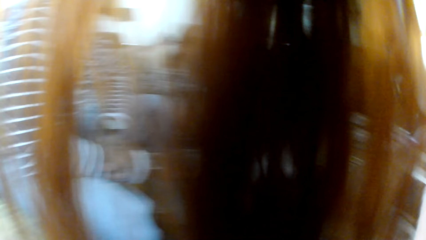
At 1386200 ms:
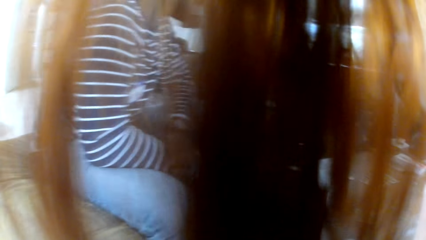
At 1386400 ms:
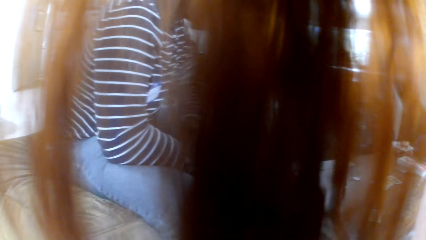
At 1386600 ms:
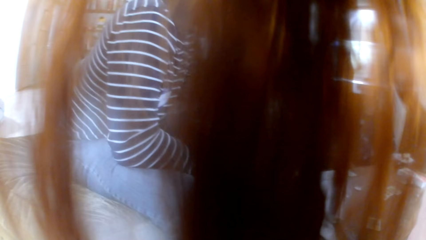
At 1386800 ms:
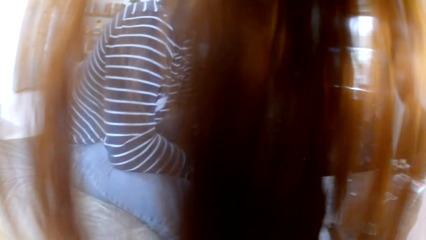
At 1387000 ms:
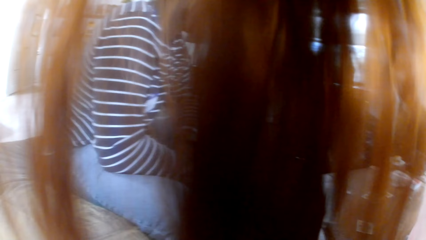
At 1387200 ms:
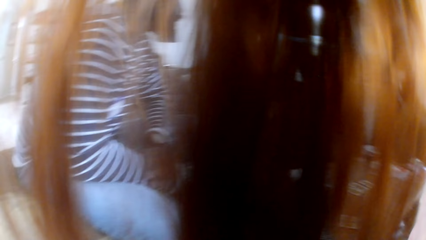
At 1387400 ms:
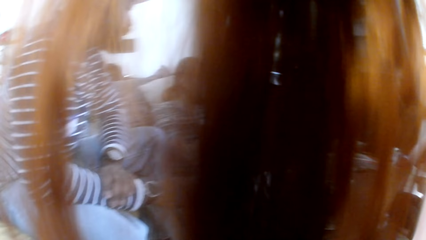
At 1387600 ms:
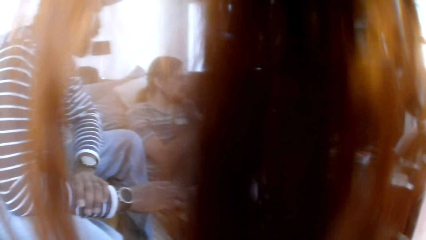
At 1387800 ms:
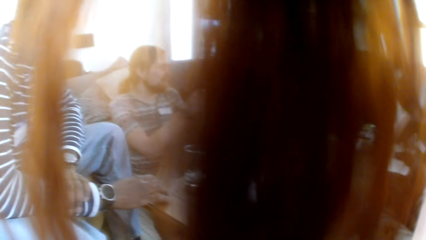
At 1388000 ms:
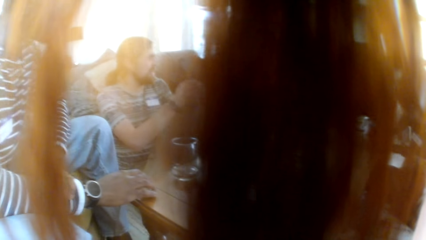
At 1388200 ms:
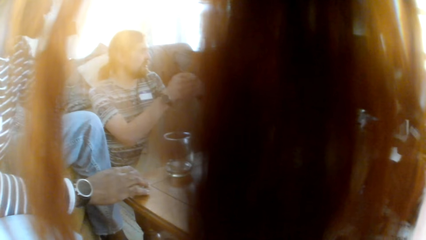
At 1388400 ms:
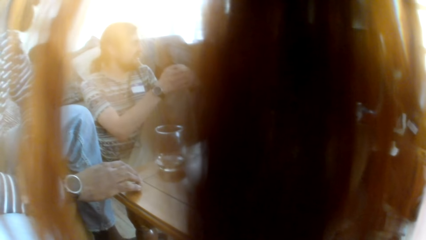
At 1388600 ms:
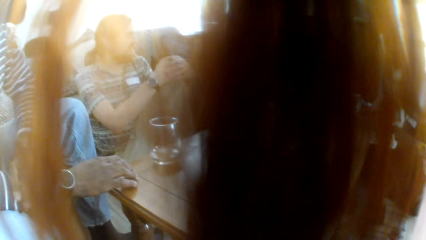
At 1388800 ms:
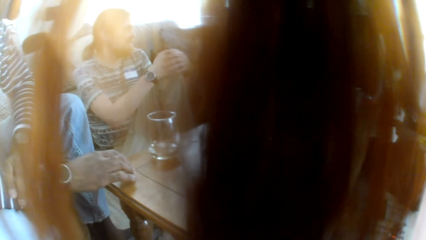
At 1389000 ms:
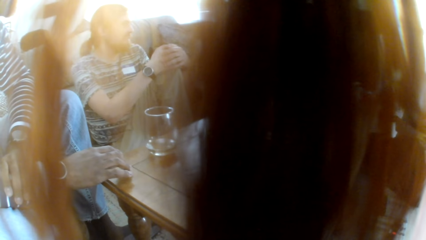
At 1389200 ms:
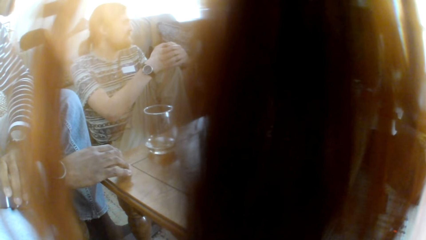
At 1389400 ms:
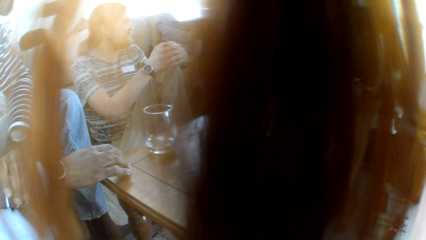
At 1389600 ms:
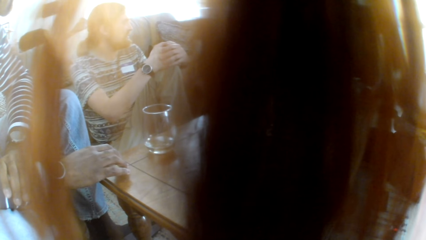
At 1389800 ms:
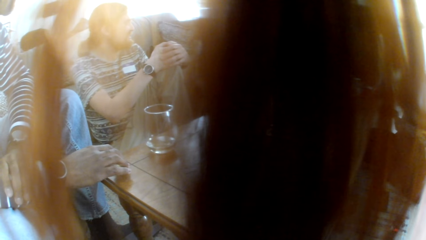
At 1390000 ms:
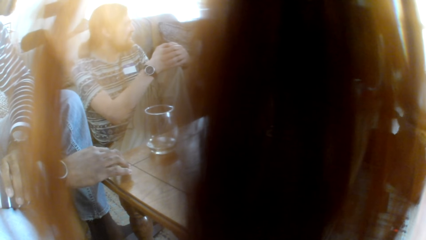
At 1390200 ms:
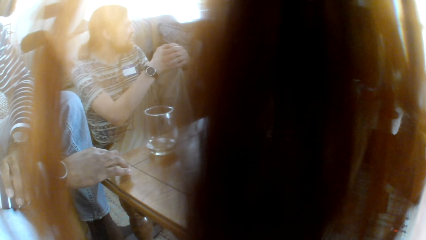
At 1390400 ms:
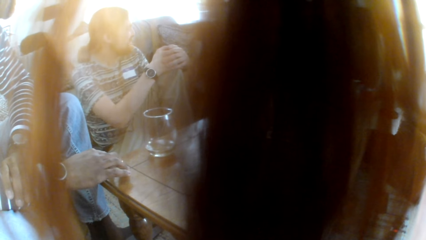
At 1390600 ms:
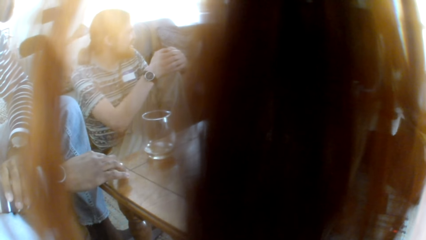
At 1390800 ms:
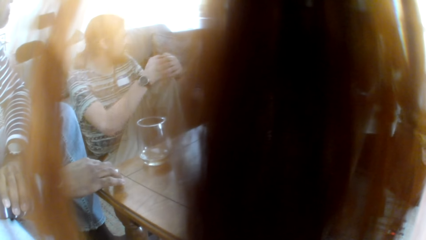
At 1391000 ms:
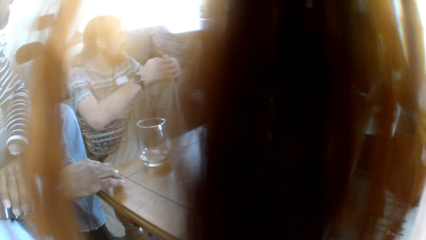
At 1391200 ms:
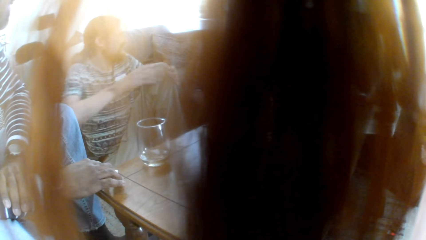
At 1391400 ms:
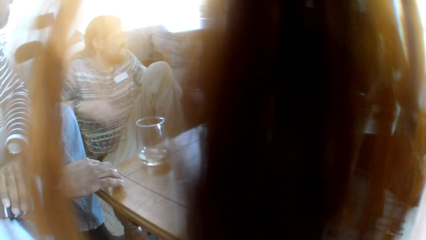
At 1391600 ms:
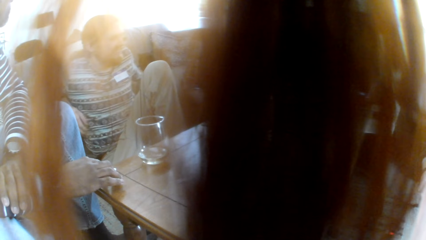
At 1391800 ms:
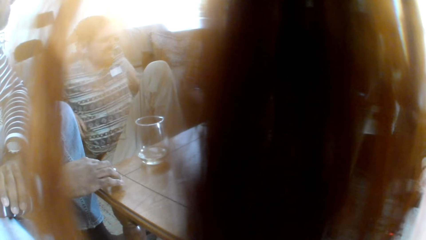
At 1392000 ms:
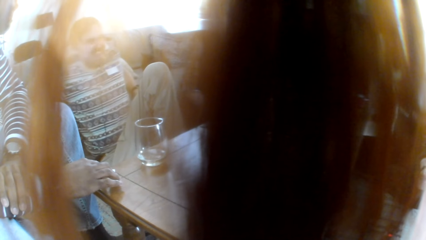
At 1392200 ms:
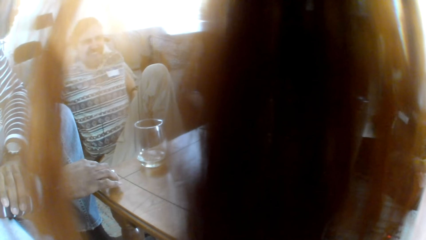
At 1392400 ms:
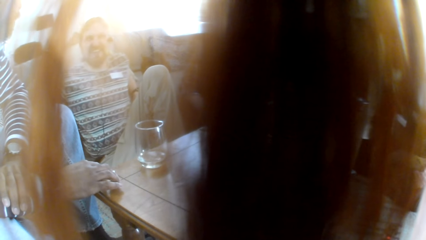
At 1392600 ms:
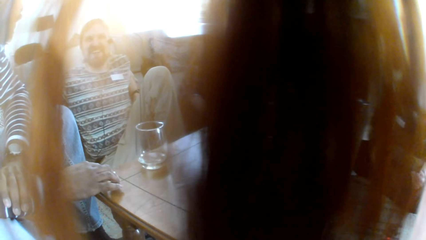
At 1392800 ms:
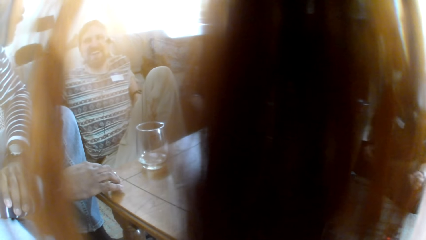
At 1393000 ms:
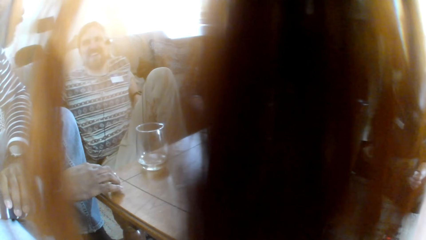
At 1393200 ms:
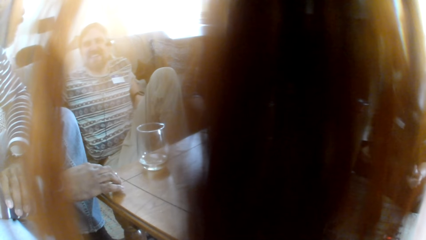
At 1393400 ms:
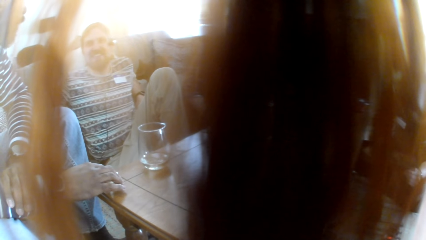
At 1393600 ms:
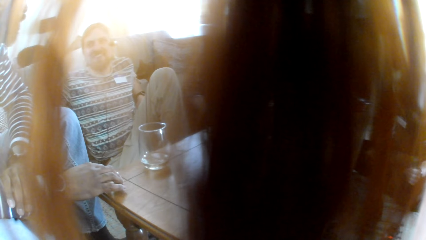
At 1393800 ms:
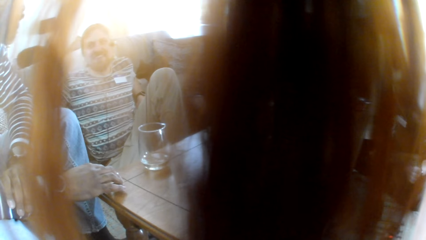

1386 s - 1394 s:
The camera wearer looks at a man. The man talks to the colleagues.

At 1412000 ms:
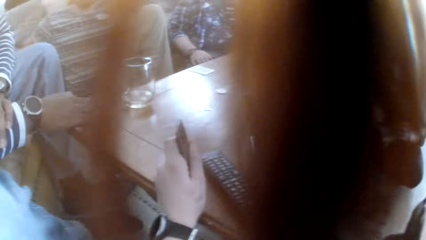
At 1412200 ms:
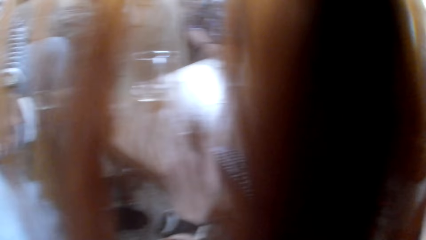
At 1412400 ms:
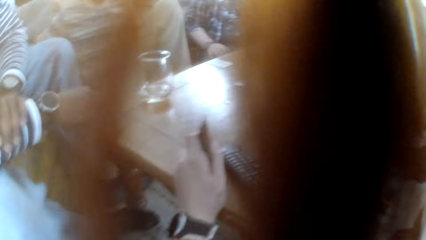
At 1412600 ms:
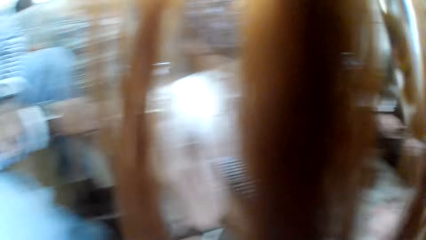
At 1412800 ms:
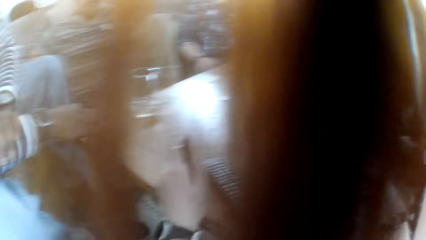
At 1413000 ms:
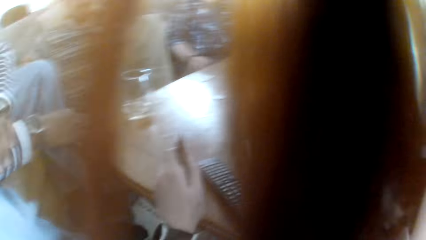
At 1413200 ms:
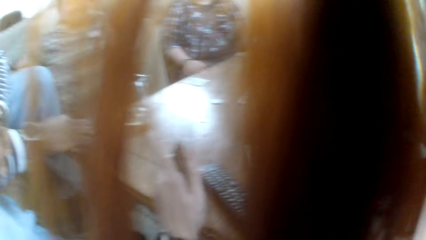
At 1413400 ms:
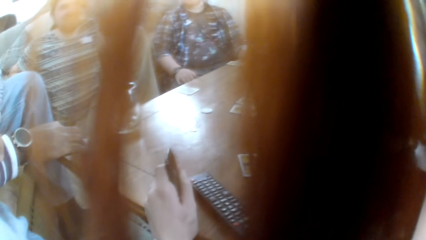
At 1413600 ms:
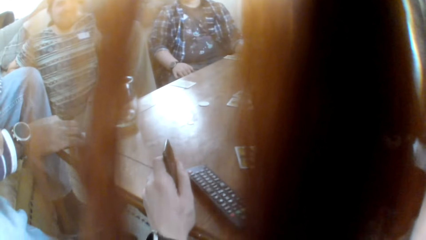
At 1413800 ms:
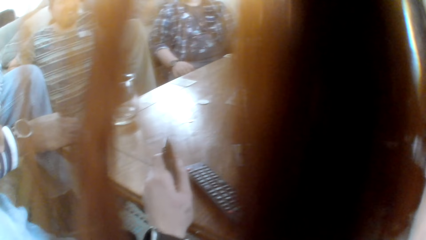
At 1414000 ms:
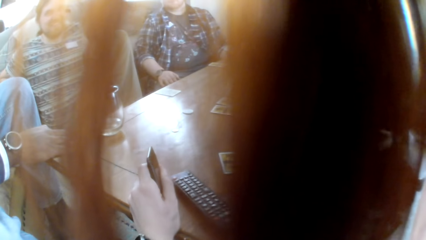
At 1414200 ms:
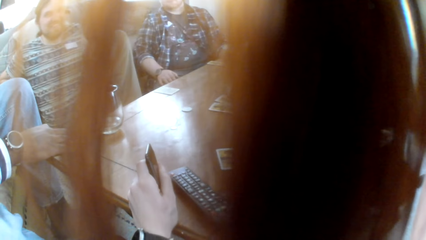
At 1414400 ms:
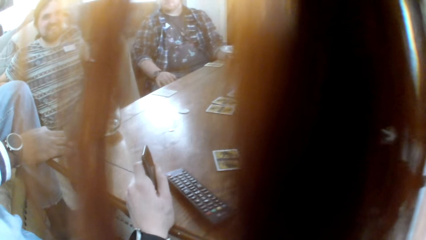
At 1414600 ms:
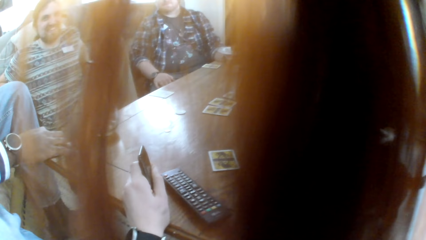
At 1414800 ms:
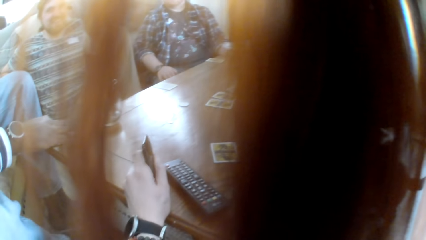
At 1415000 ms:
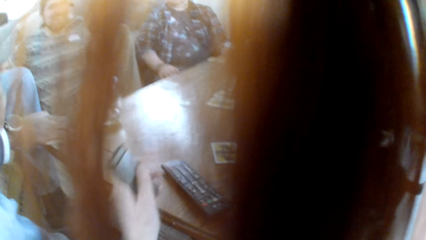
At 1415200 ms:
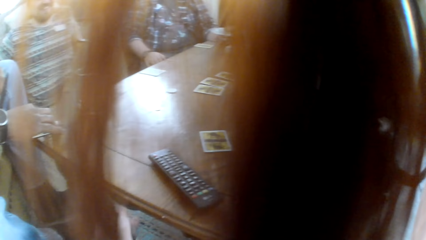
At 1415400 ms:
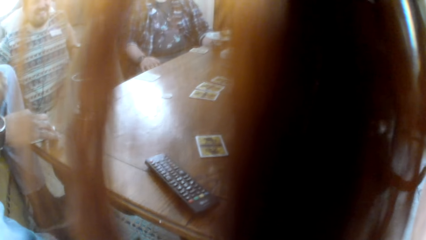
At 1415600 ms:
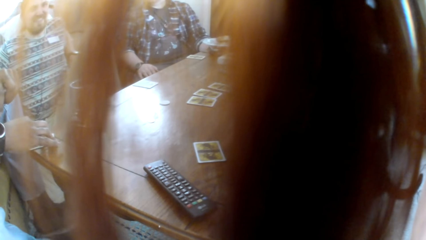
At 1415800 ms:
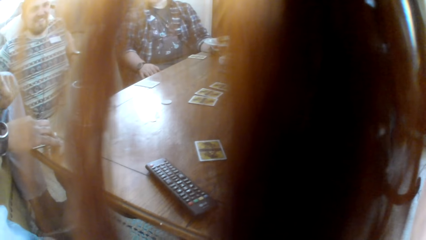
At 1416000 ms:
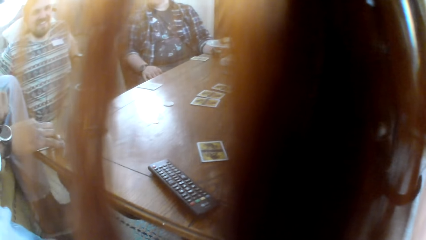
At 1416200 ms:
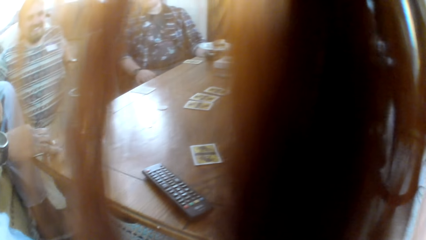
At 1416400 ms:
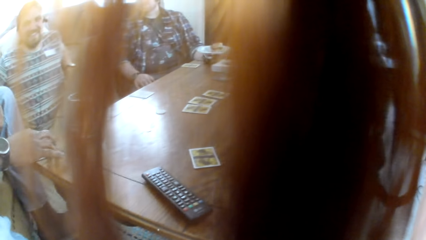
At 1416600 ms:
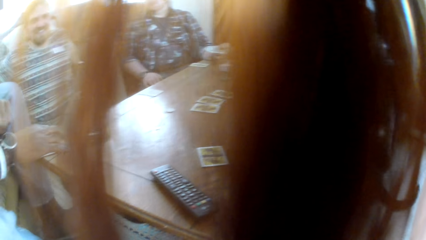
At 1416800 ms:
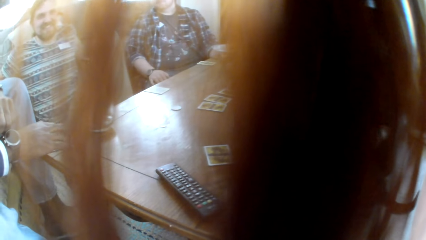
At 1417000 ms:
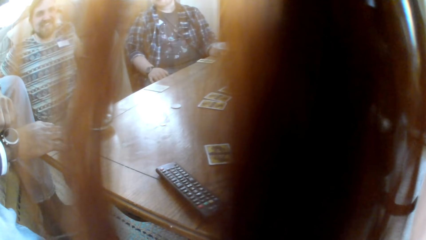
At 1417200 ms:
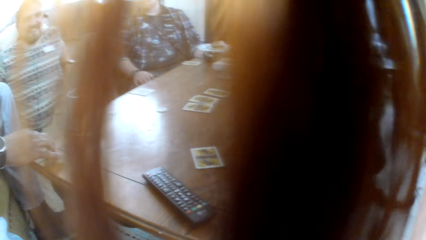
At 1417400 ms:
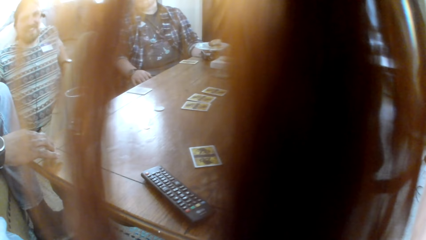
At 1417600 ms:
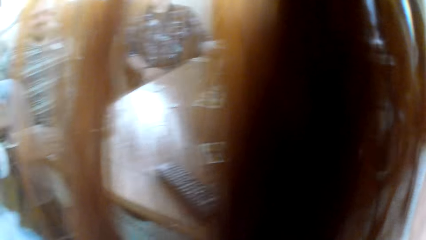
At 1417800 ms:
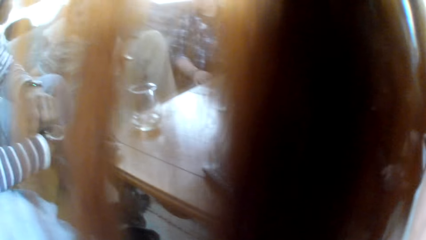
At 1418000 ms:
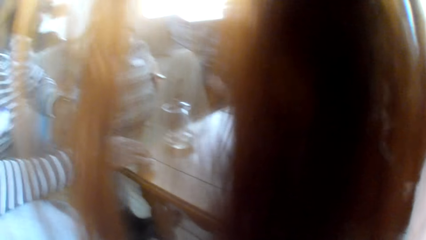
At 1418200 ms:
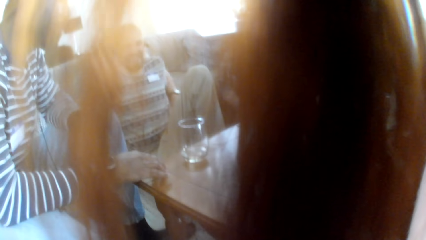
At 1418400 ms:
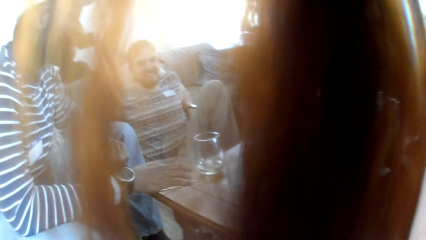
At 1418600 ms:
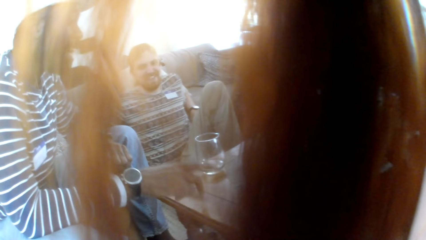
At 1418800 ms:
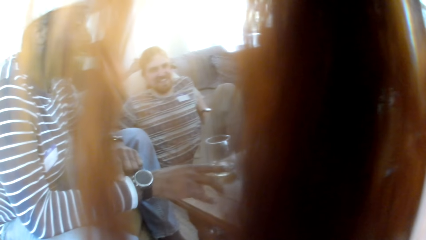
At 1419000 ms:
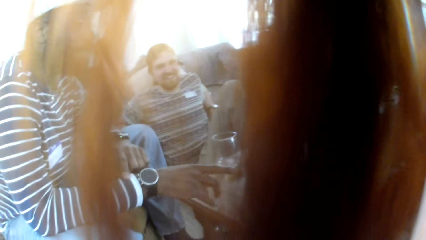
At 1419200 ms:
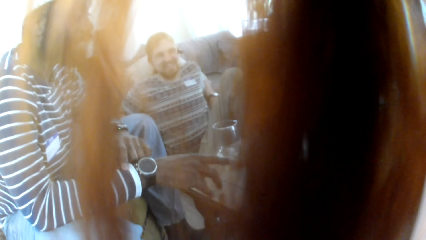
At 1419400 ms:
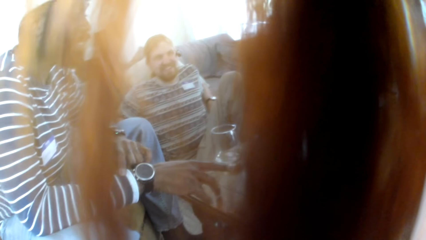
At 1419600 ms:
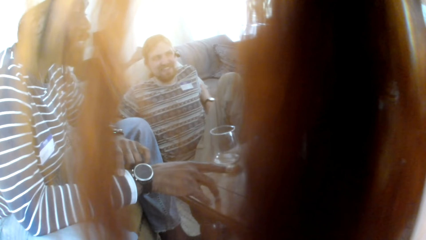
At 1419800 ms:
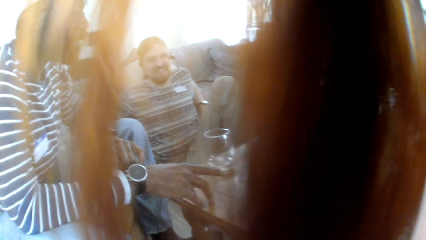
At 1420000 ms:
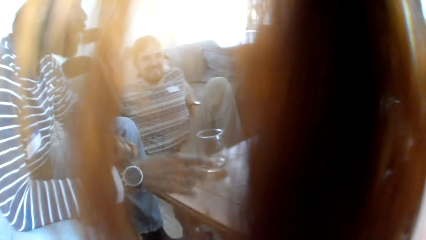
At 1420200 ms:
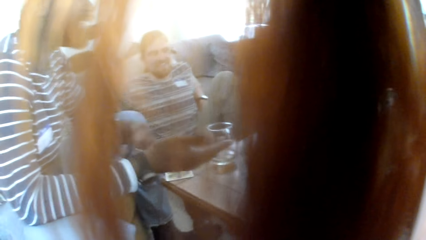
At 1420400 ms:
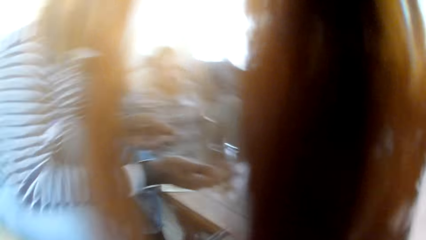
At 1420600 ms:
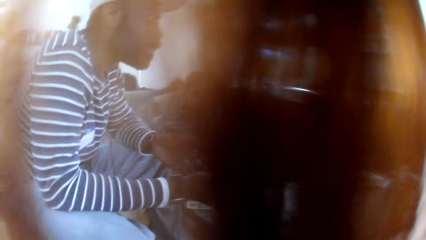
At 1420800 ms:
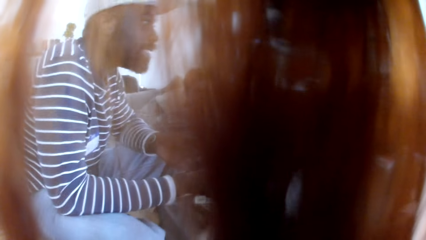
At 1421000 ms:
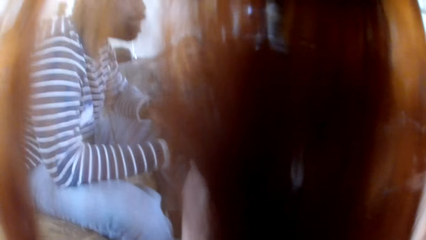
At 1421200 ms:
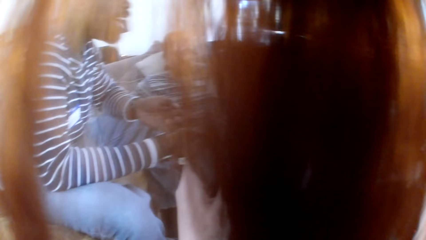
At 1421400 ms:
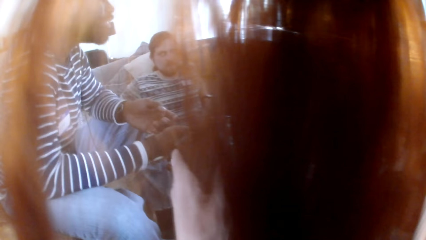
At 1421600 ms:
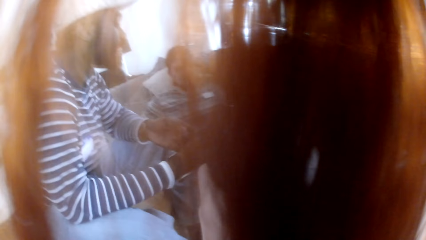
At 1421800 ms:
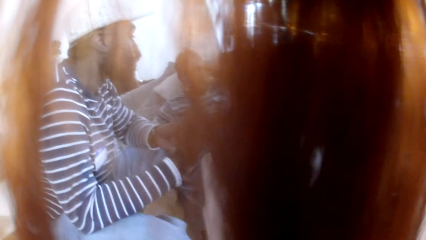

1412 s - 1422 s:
The camera wearer places a hand on the table. A man talks to the colleagues. The camera wearer looks at the man.
